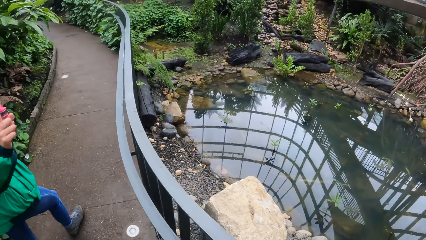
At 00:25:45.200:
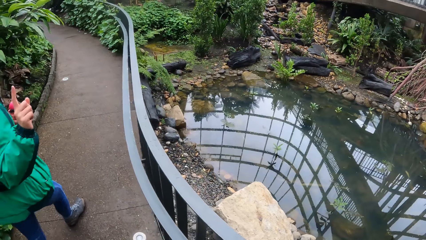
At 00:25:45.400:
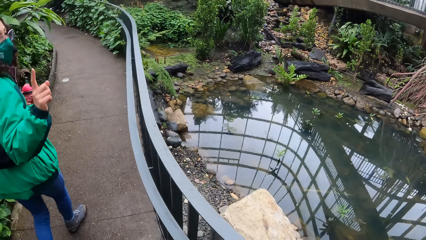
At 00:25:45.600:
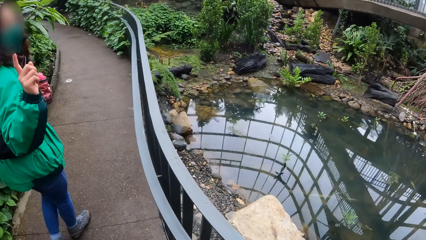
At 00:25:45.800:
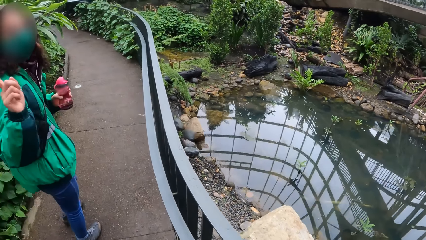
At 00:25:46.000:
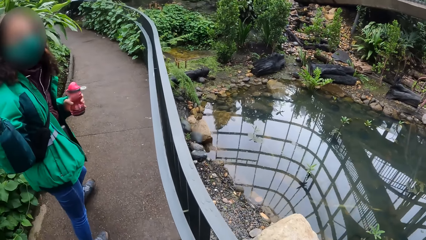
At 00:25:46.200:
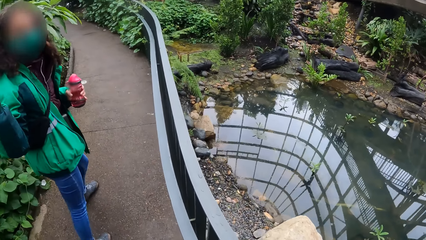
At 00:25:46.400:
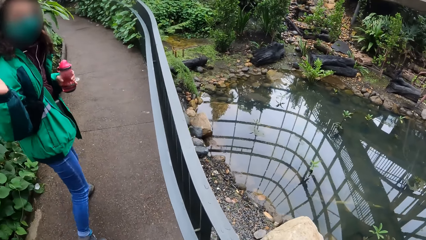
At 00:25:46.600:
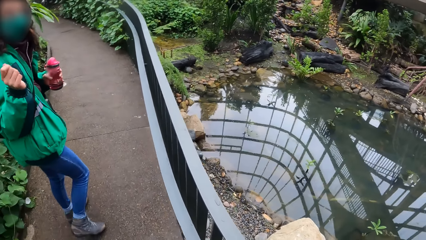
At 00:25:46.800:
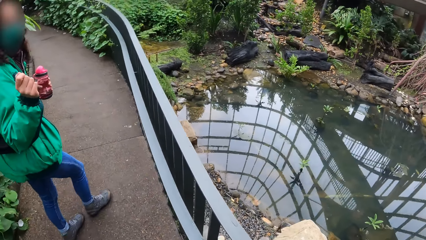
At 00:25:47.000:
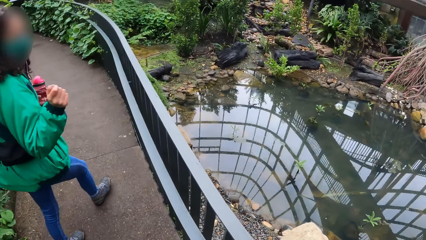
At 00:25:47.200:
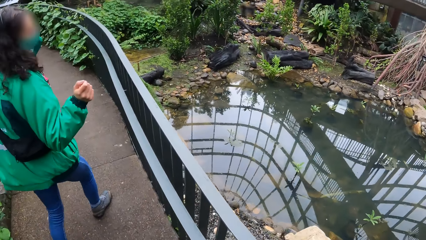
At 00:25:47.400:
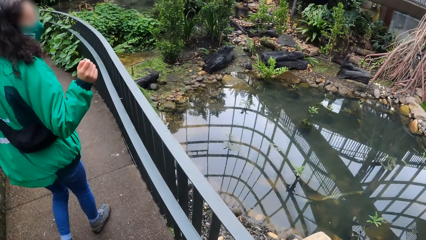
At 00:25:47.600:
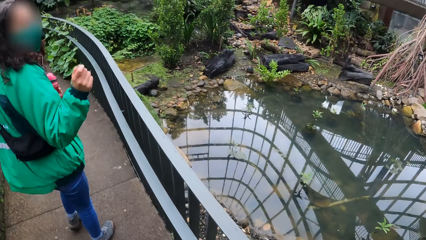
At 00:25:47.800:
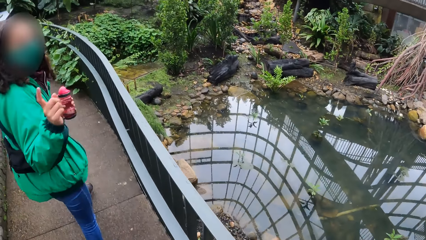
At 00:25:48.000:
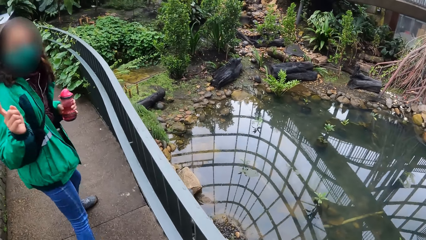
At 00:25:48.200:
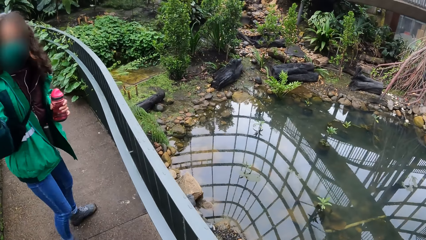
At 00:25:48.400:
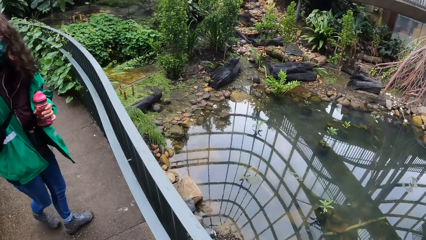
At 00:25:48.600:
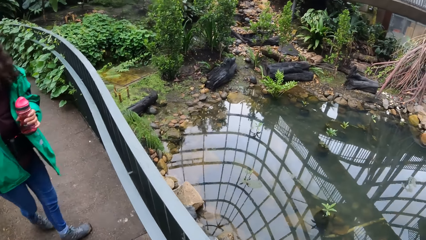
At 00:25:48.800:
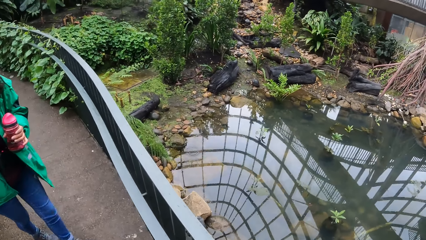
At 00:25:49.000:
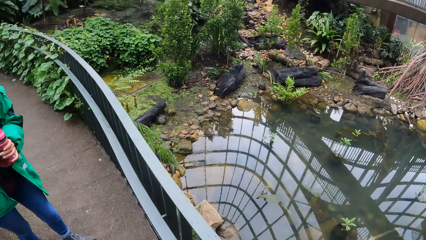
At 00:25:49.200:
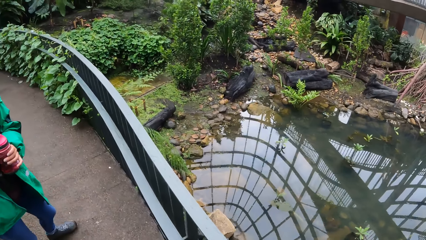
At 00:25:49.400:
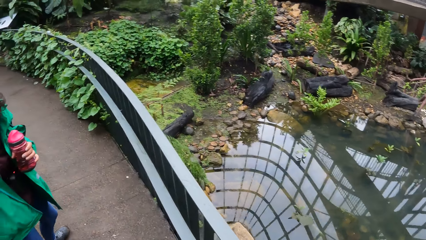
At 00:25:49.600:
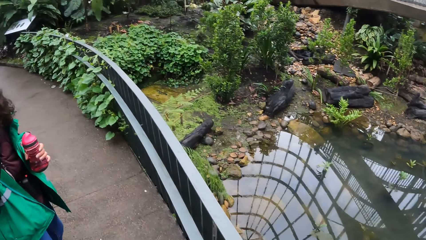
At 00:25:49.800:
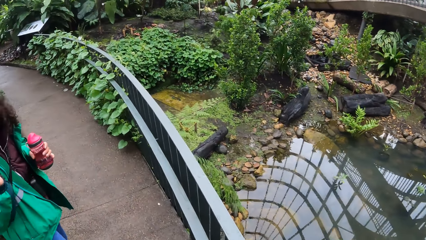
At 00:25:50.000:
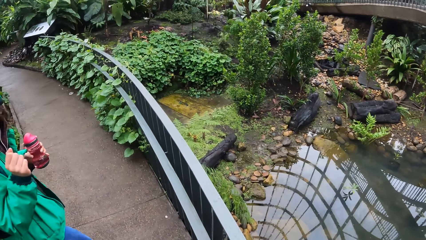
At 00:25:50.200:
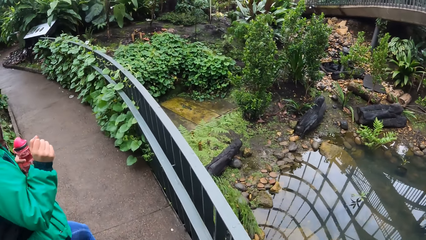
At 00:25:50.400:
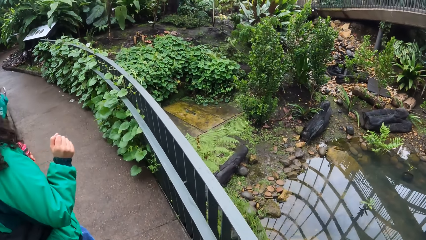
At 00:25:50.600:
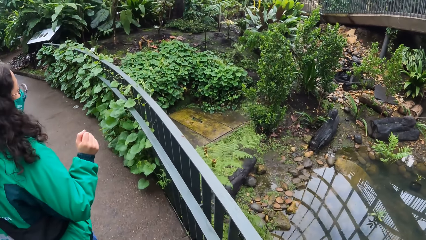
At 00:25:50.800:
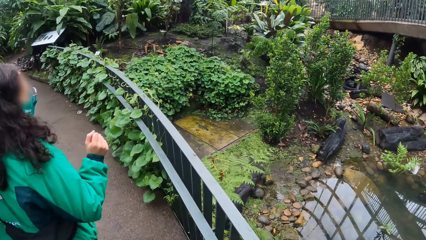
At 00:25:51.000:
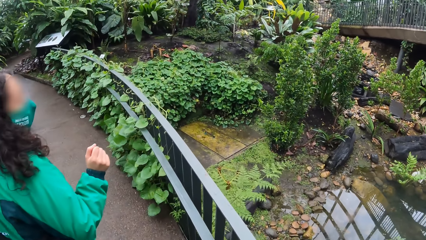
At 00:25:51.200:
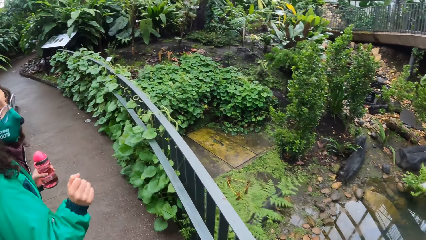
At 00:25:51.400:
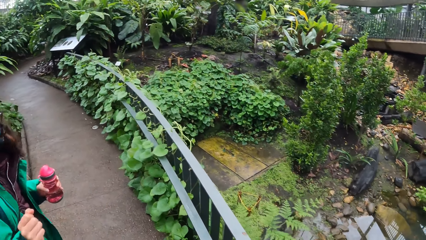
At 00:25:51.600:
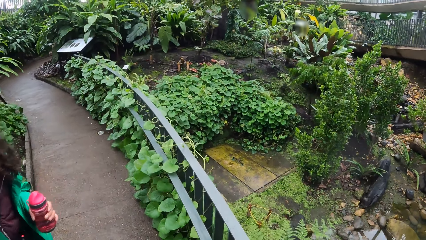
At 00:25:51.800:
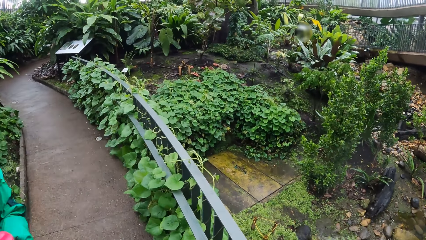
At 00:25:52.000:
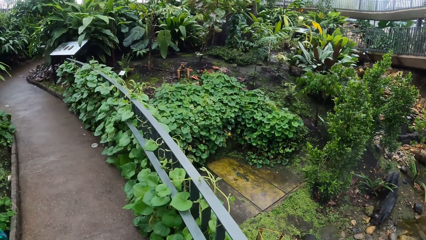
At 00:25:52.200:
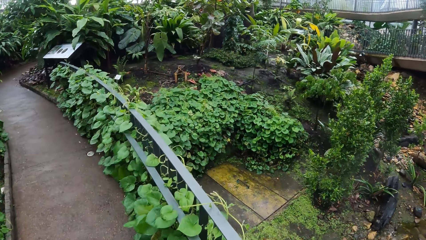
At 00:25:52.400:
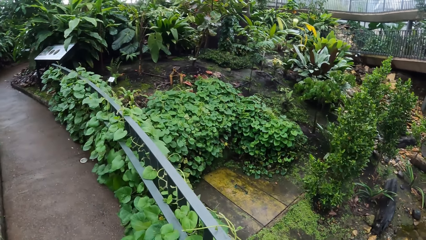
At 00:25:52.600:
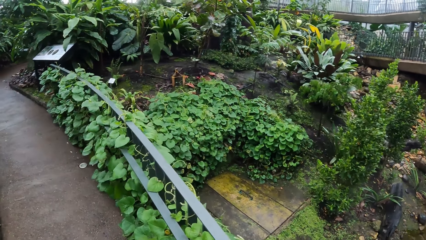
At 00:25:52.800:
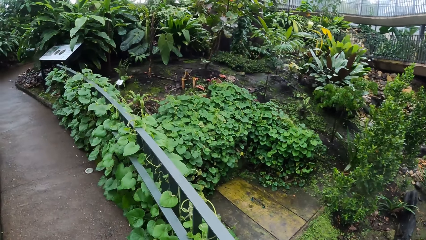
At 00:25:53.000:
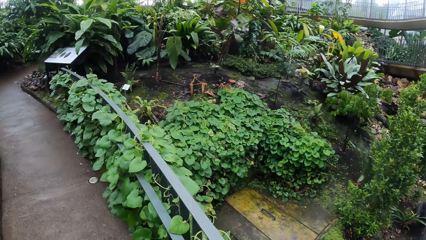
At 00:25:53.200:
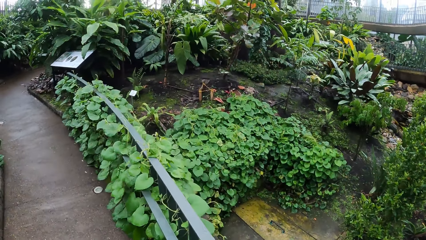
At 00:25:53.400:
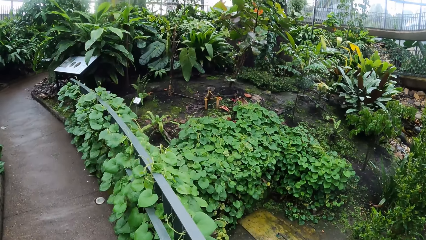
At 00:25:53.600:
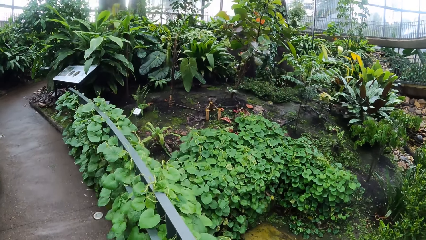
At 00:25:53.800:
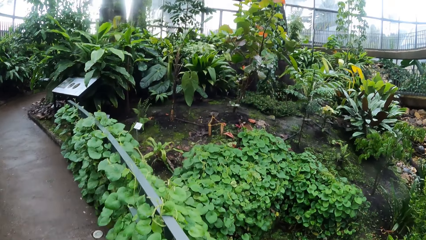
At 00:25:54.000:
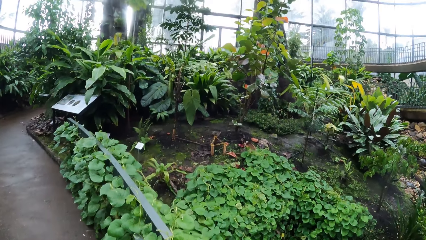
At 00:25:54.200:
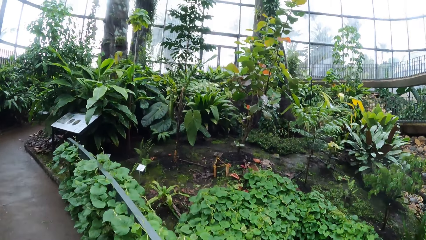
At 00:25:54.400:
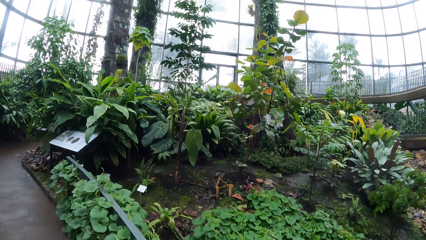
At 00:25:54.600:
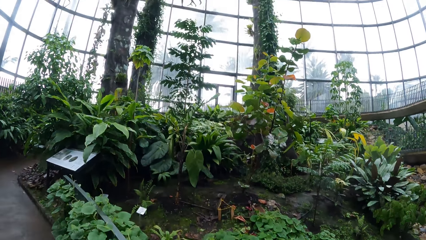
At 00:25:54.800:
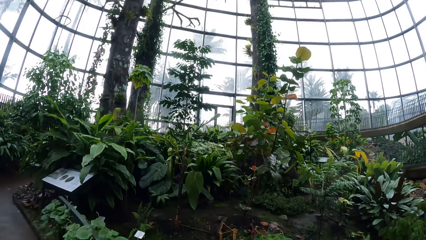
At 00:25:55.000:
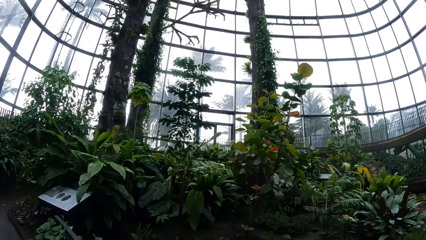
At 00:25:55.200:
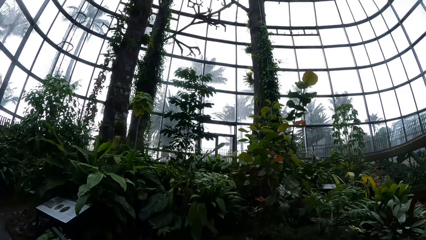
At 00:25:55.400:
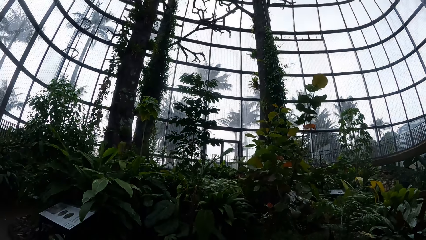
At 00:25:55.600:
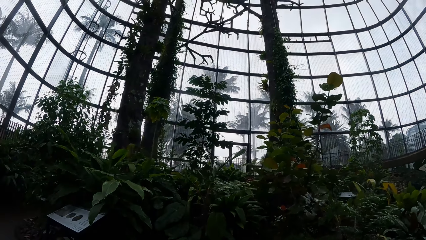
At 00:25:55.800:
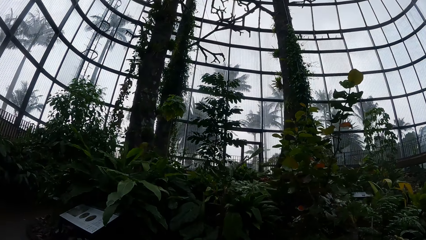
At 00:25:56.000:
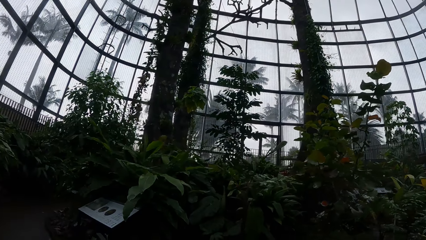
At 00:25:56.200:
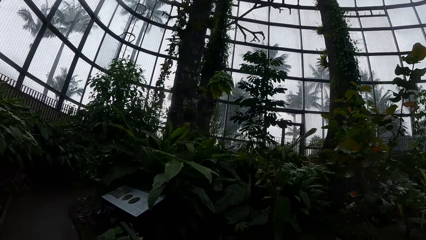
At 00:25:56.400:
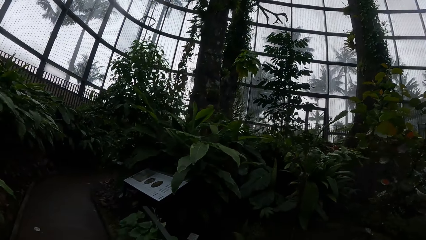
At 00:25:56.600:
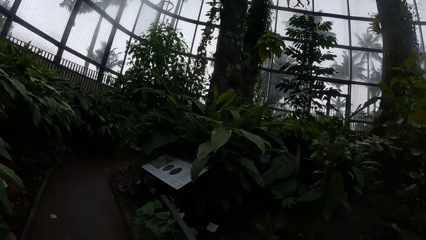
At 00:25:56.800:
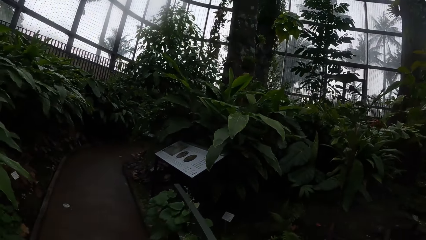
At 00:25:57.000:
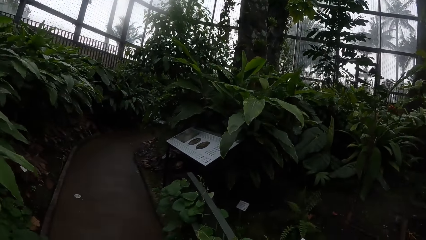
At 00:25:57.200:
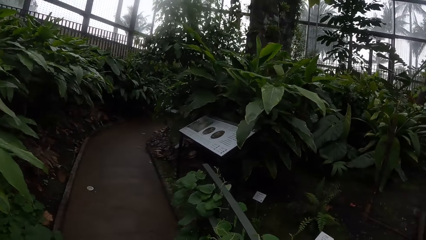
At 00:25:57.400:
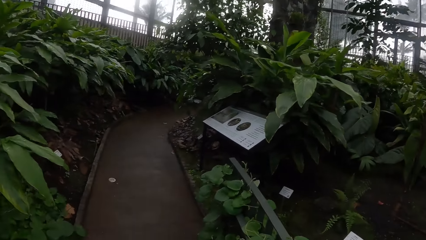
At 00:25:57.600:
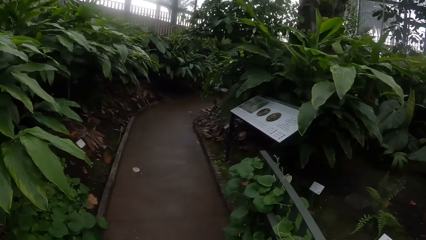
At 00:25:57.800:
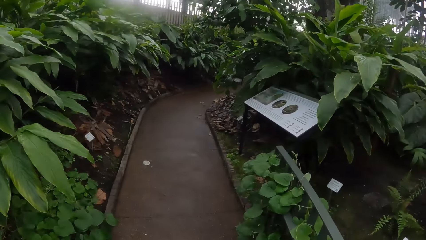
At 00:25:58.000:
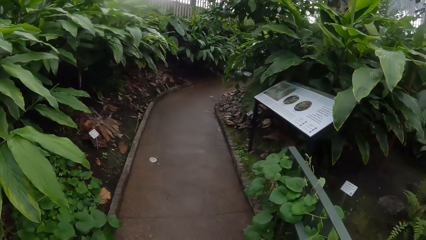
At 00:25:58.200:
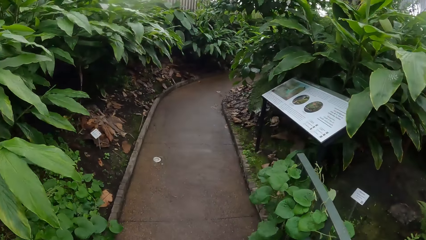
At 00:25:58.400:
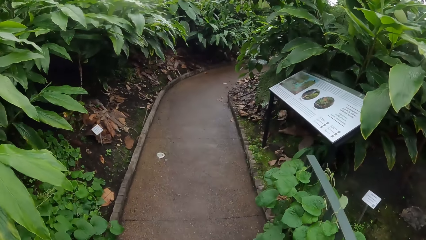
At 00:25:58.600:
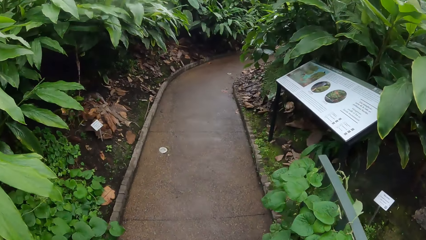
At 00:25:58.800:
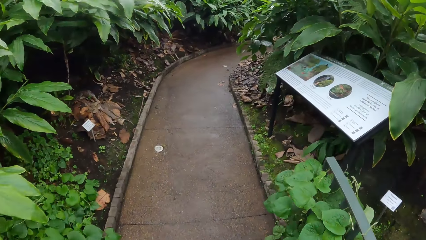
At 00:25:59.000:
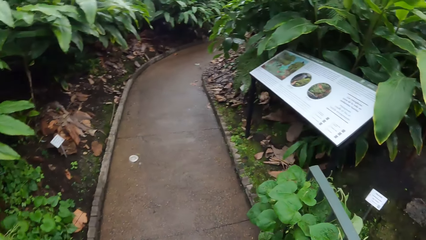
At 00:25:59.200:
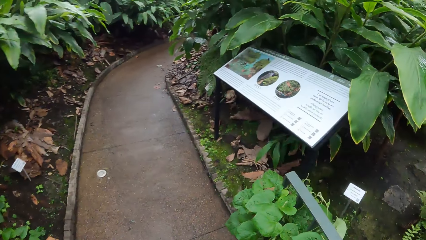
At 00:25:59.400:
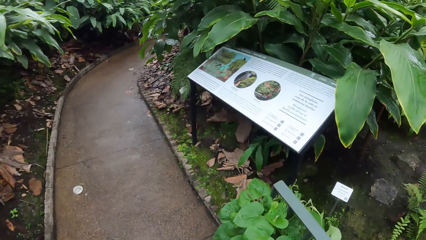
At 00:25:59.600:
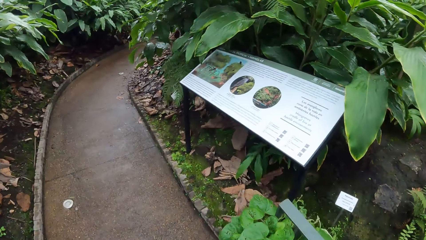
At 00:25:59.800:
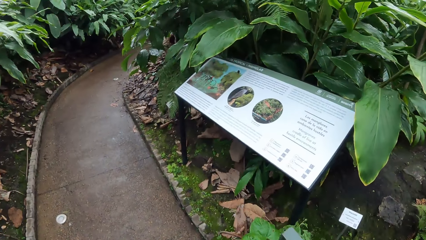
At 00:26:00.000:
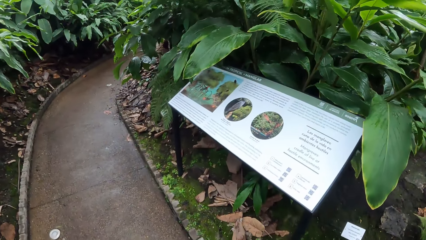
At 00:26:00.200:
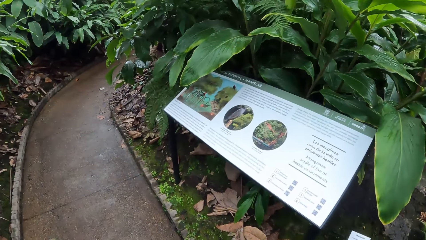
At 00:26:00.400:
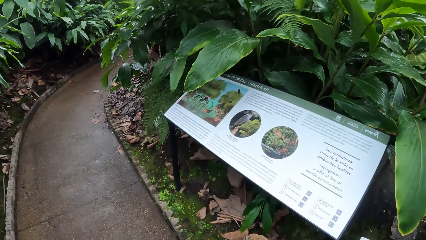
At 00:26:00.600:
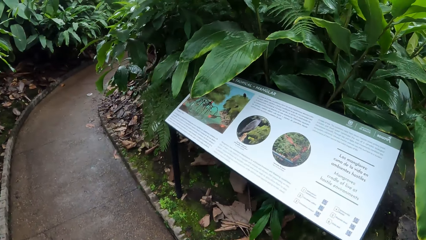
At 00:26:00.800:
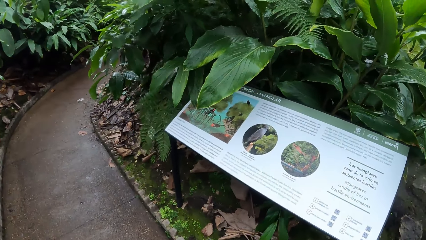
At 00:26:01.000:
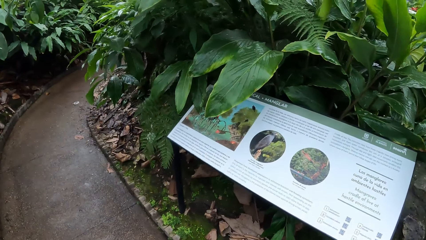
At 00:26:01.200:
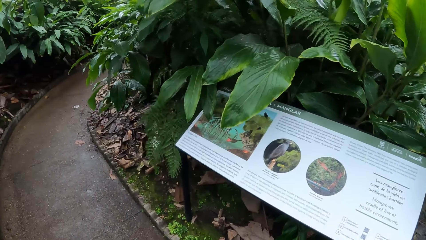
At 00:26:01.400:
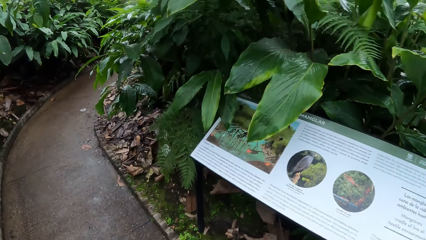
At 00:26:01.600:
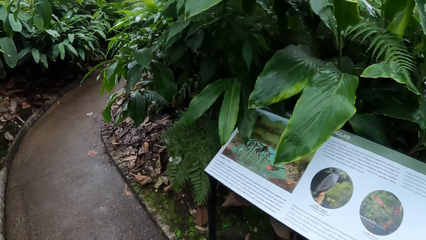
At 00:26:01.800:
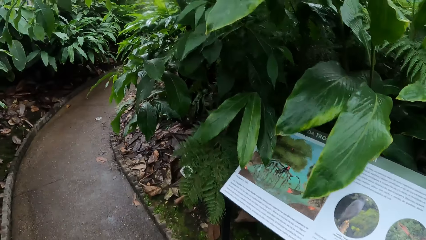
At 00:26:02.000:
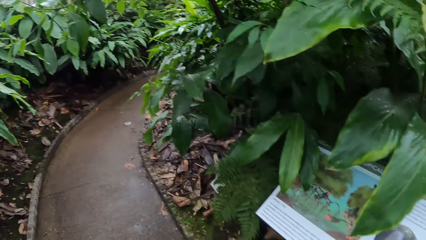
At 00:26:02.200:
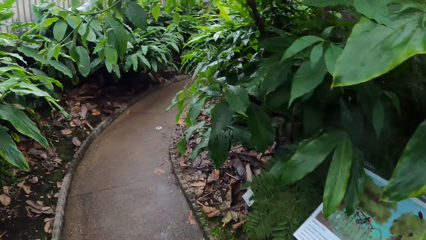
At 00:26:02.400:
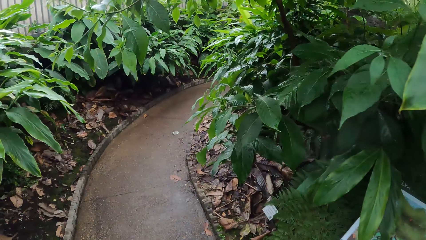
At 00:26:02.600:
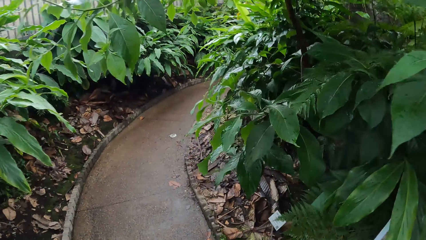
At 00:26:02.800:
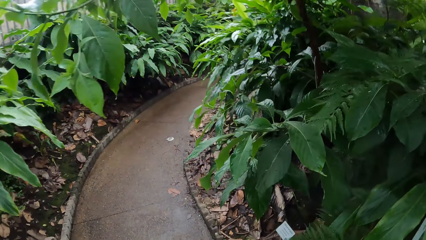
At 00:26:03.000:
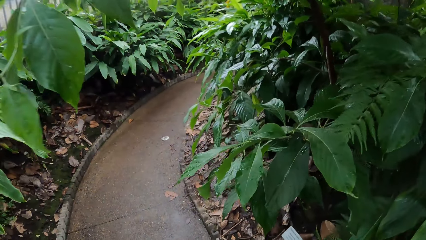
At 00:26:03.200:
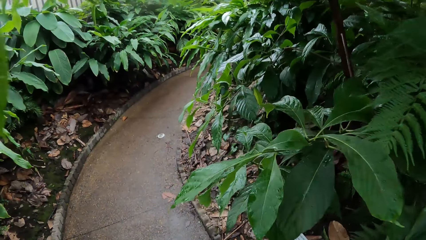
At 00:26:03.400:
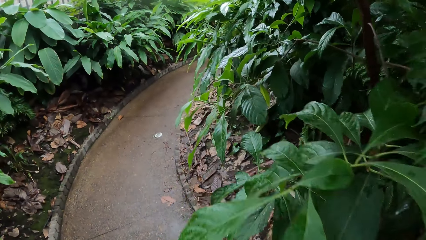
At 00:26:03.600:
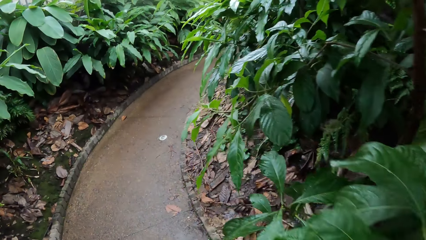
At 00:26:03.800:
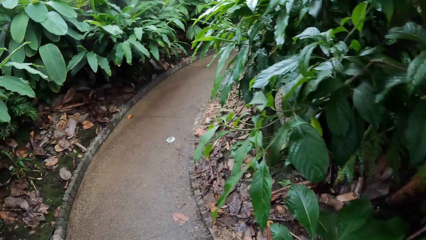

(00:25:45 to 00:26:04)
The woman stays behind. The camera wearer walks past the woman on the bridge. They look around at different plants.
